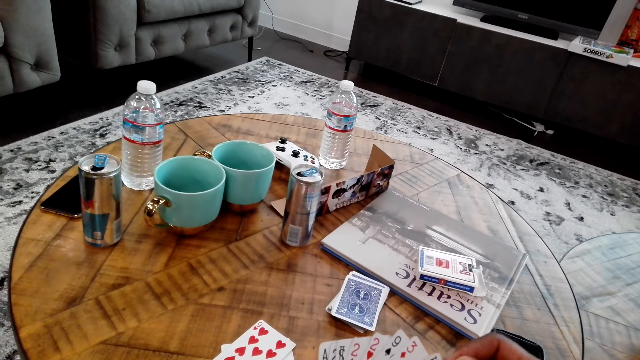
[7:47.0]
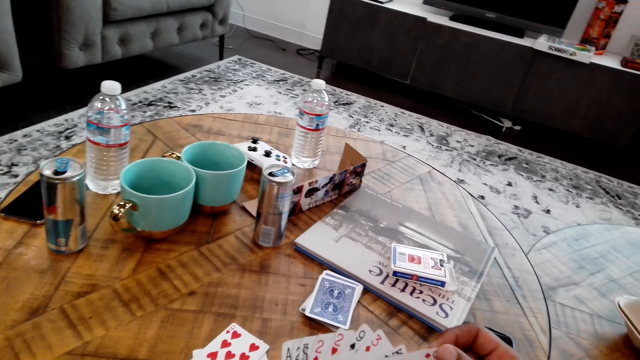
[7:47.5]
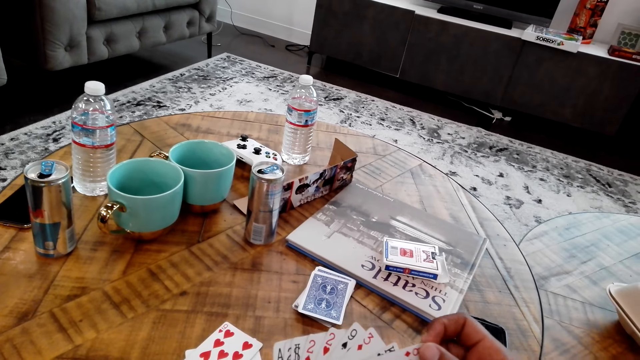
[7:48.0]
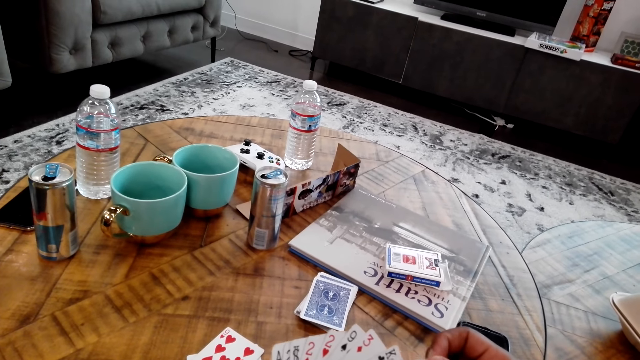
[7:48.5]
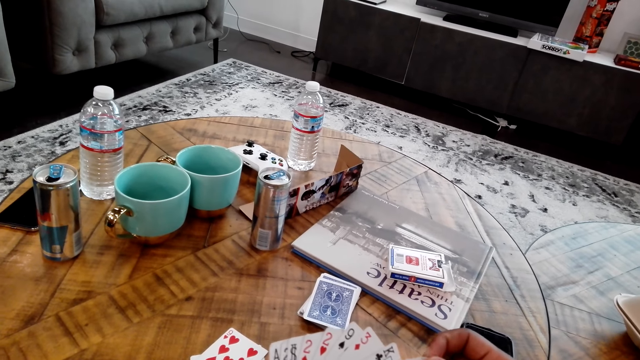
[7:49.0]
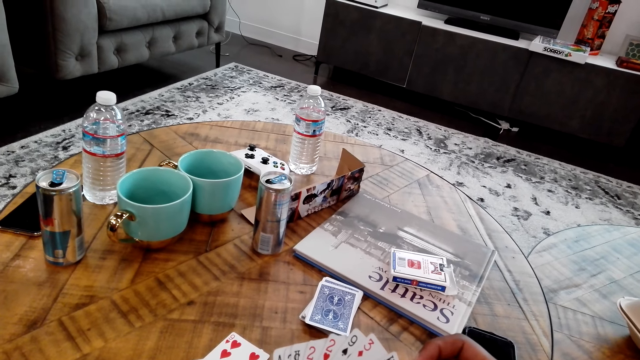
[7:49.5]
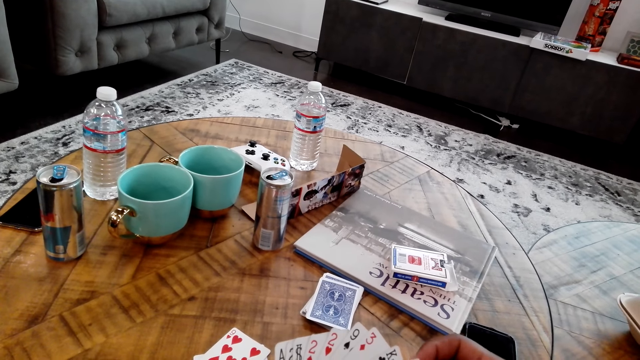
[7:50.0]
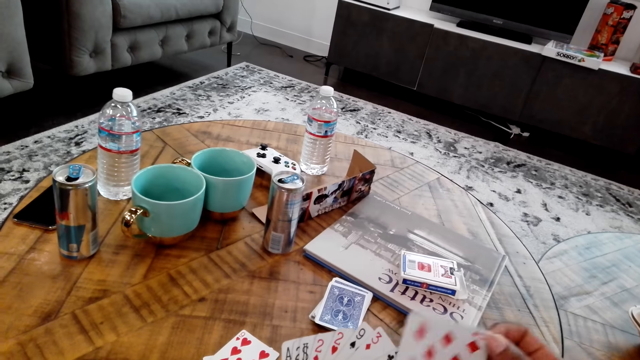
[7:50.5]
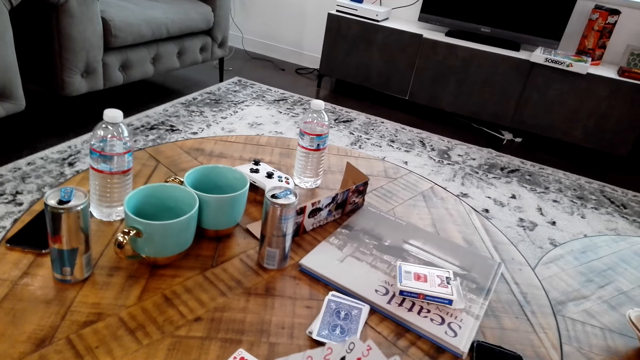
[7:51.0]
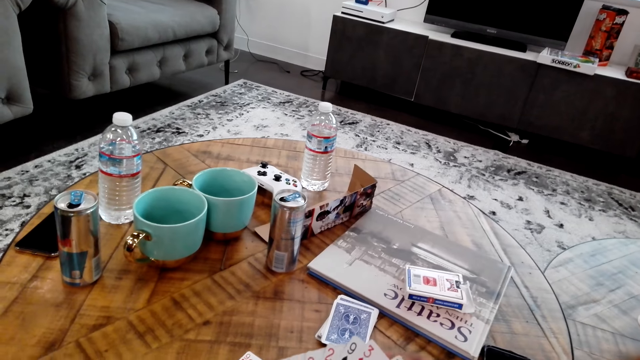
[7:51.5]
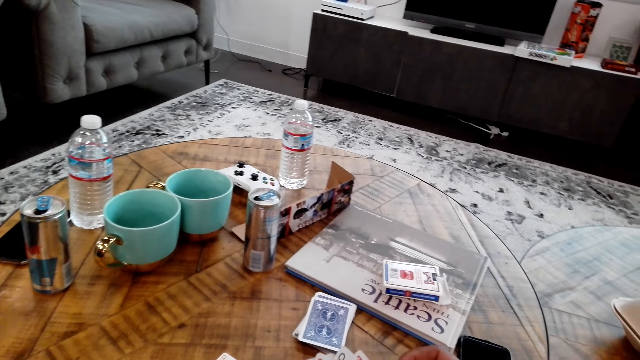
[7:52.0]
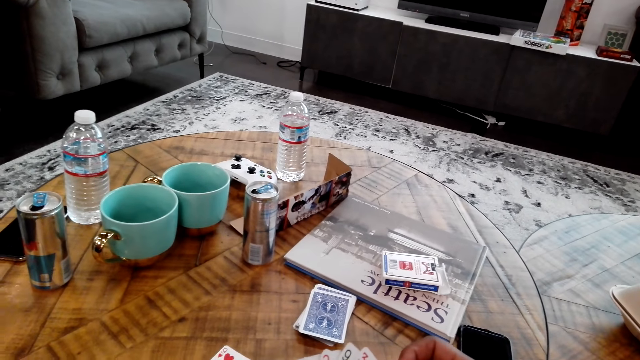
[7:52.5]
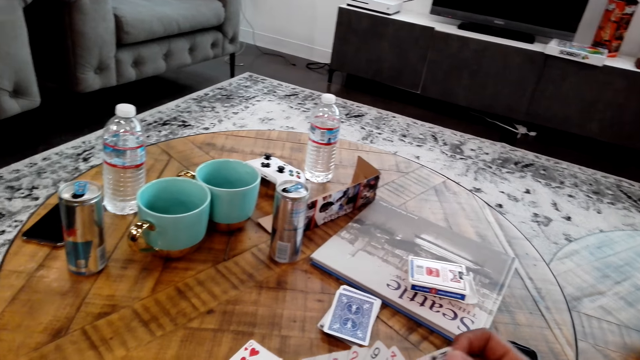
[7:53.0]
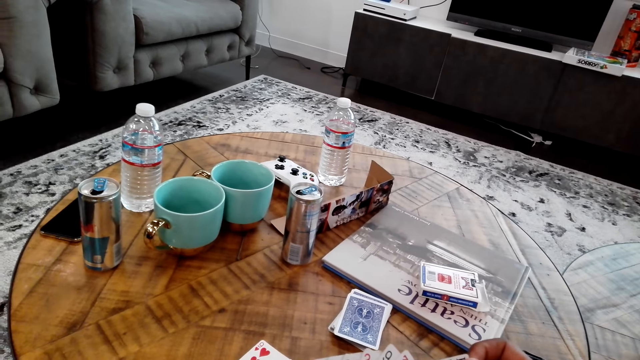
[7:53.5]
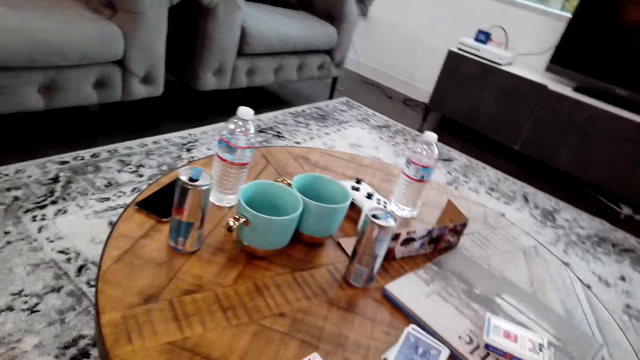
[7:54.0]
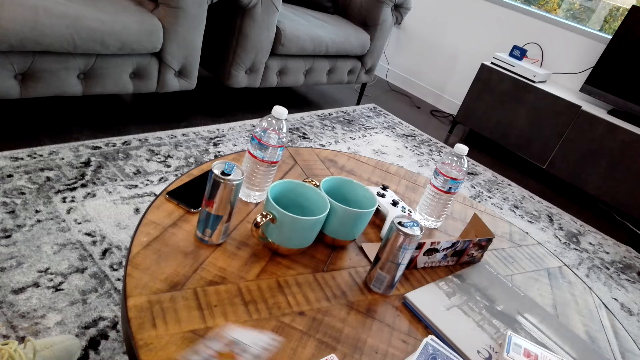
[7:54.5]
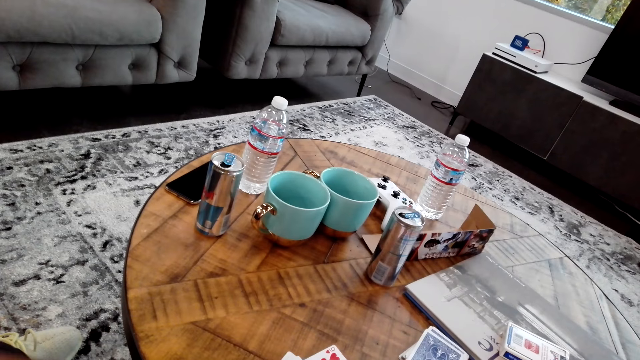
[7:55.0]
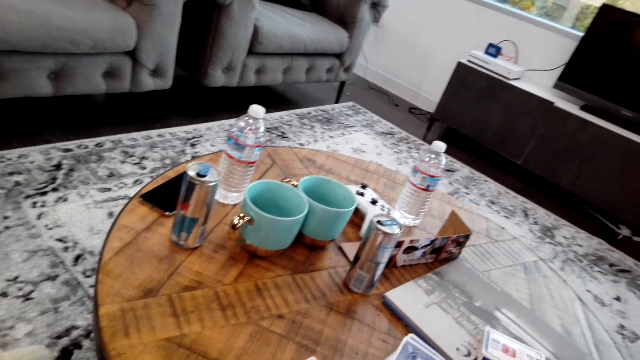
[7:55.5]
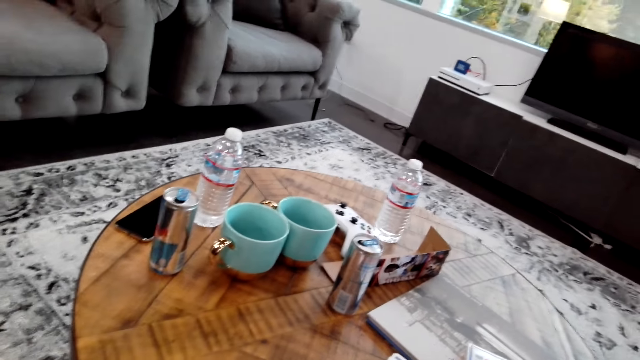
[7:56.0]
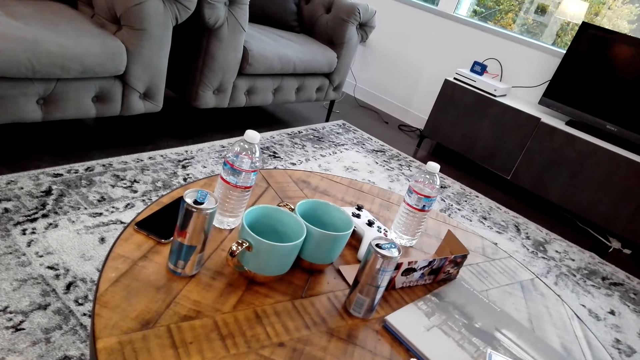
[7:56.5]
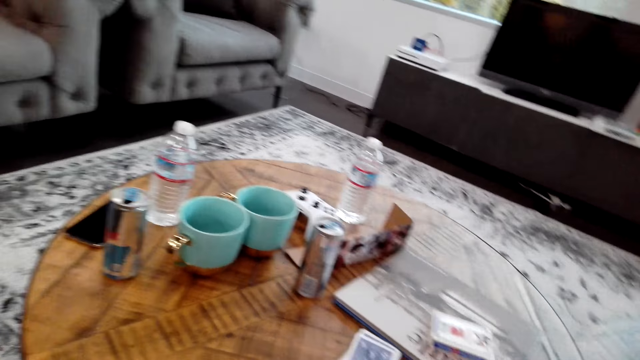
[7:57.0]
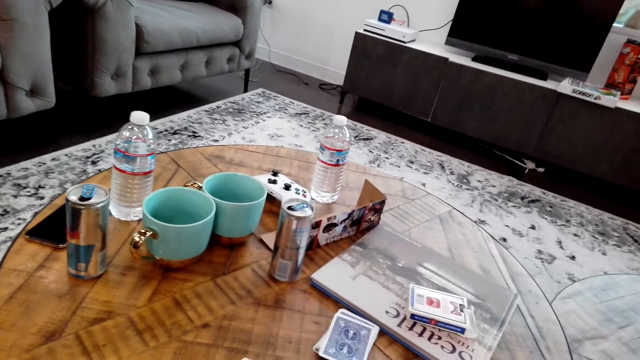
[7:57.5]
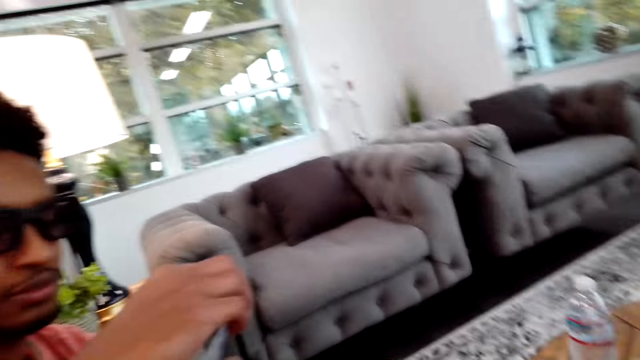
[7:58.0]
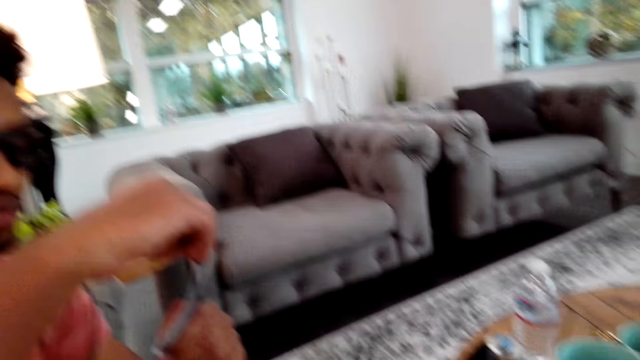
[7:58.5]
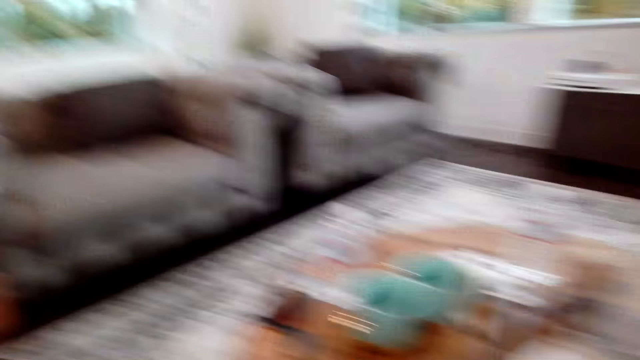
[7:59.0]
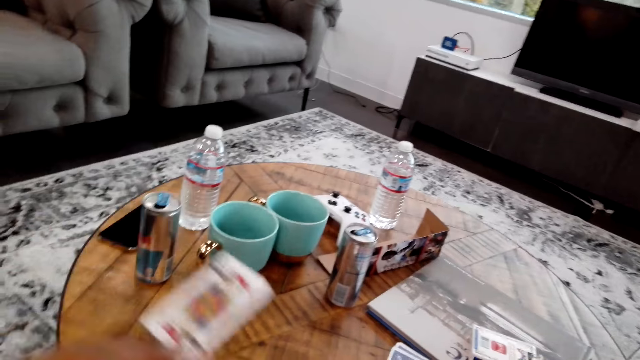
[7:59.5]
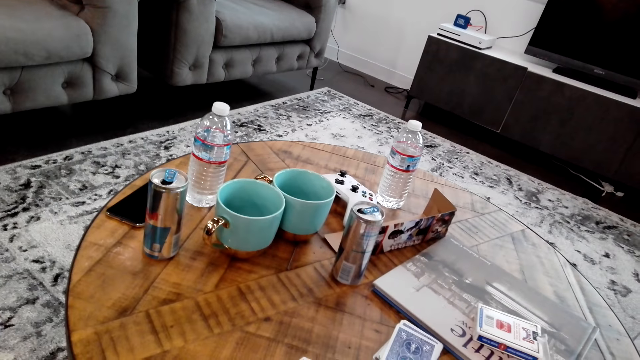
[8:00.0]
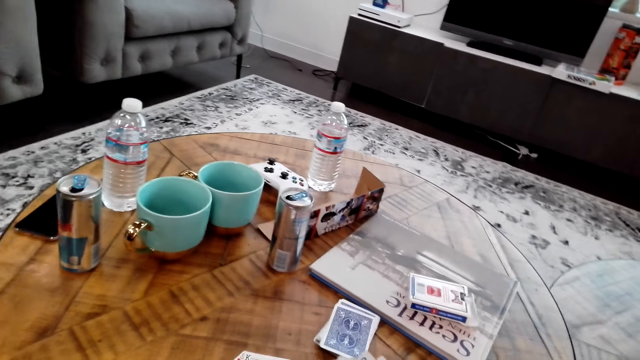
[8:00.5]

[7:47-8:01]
The camera wearer moves cards in the hand. A man moves a card. The camera wearer looks around the room. The man moves the card.

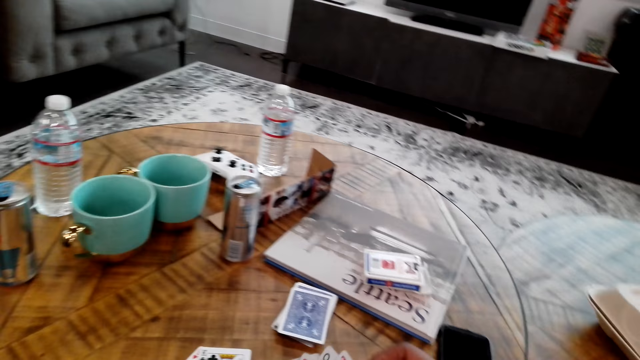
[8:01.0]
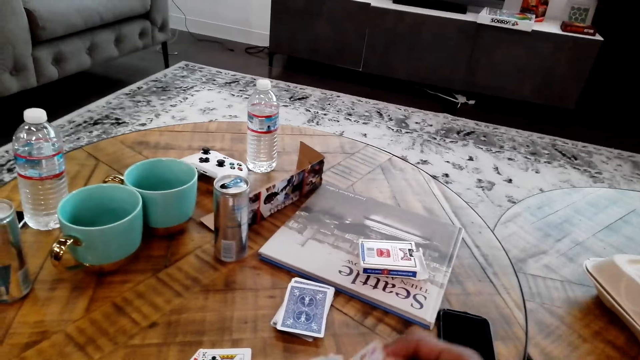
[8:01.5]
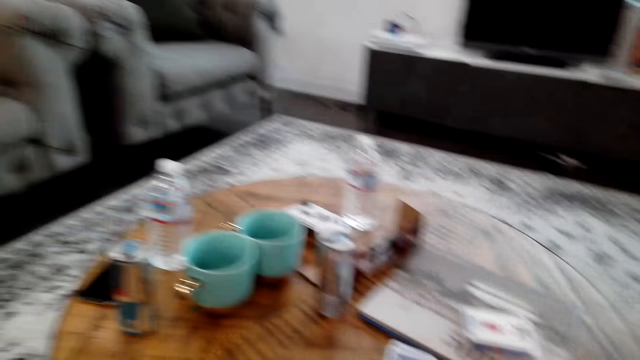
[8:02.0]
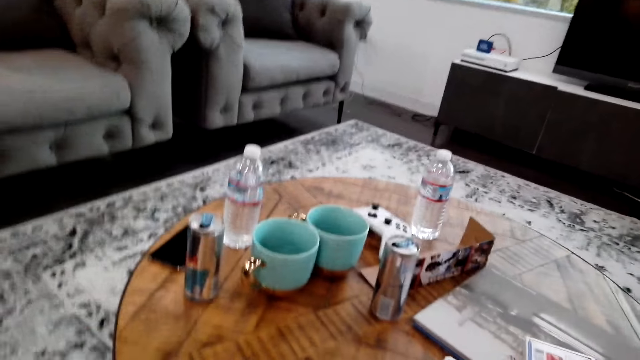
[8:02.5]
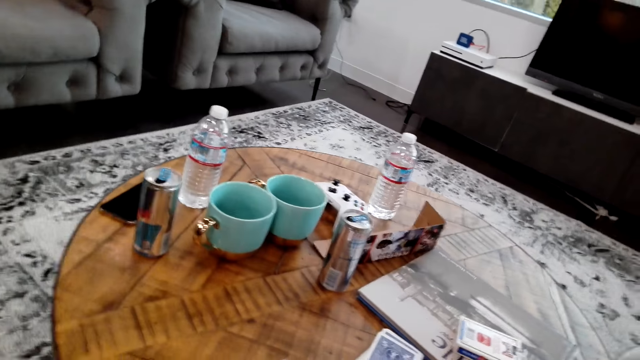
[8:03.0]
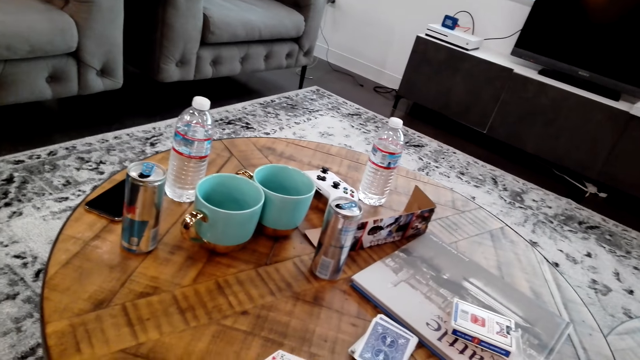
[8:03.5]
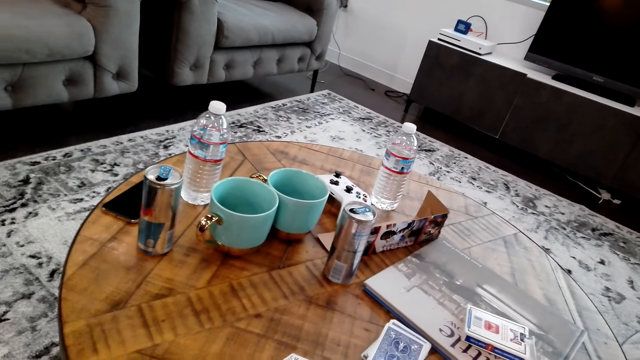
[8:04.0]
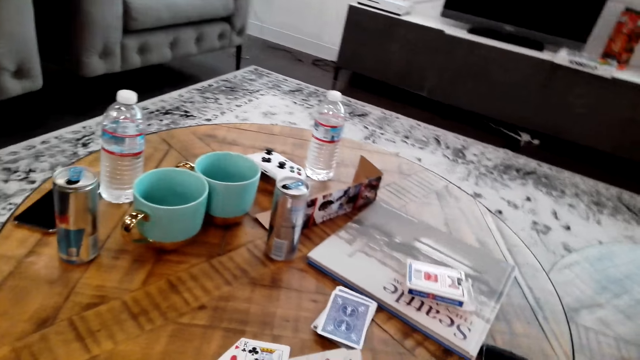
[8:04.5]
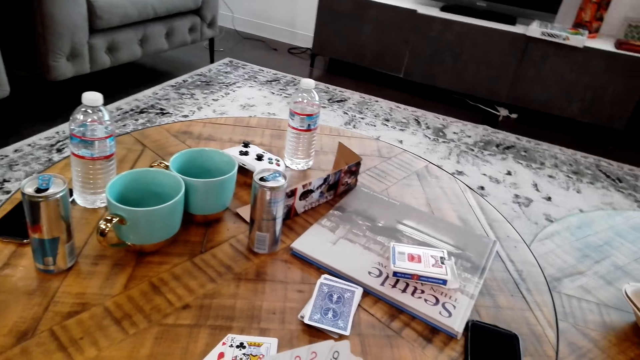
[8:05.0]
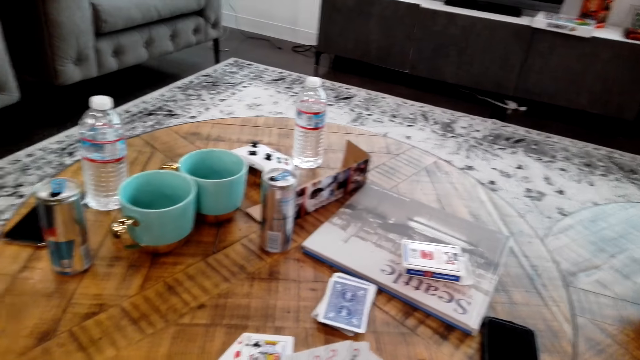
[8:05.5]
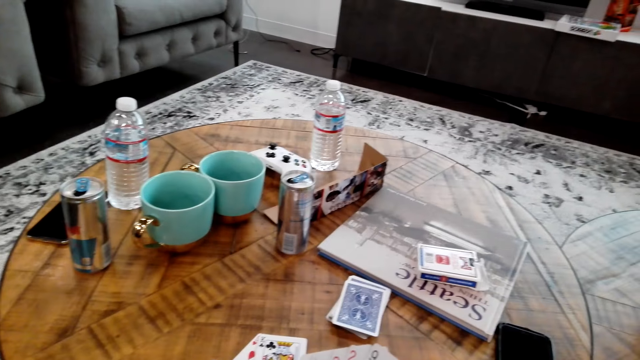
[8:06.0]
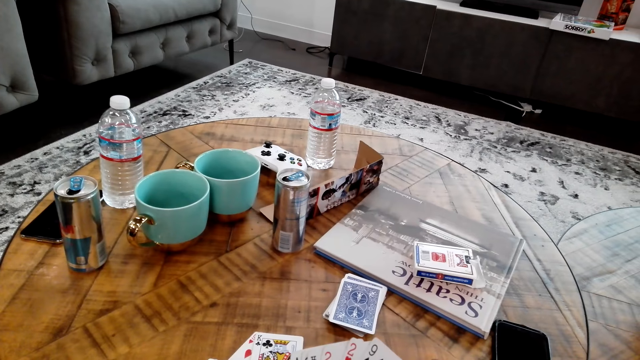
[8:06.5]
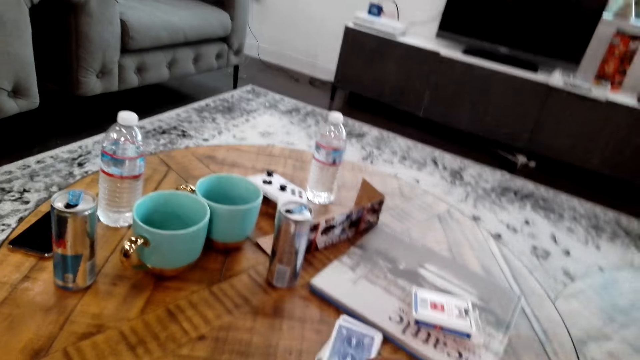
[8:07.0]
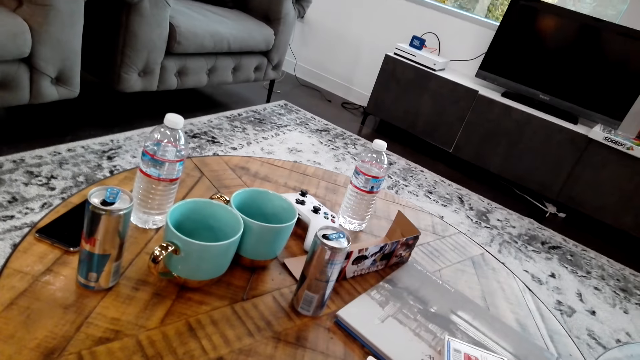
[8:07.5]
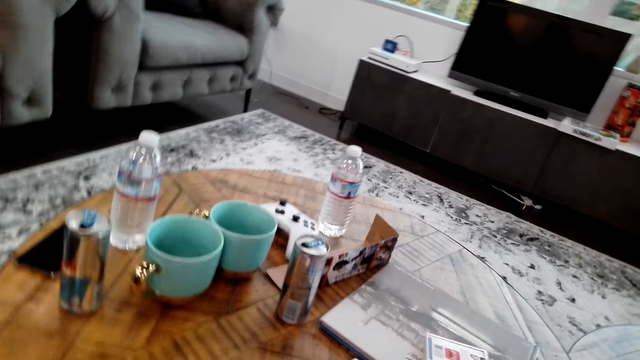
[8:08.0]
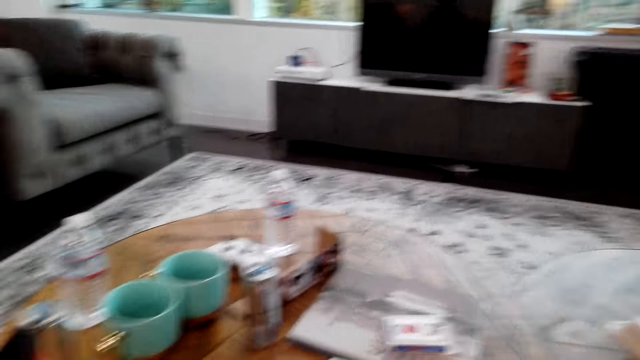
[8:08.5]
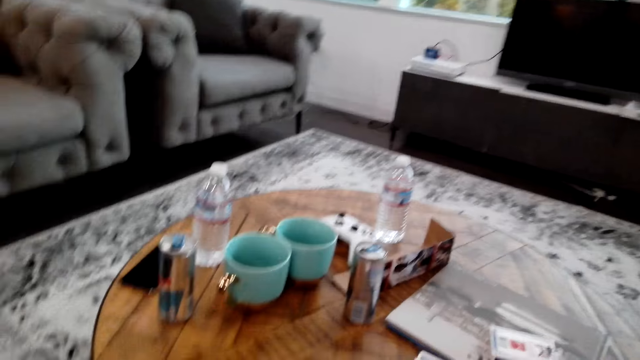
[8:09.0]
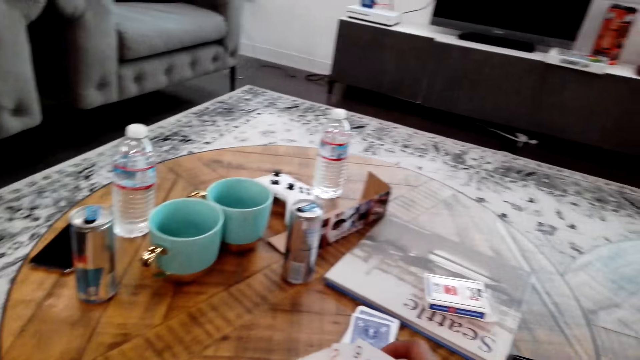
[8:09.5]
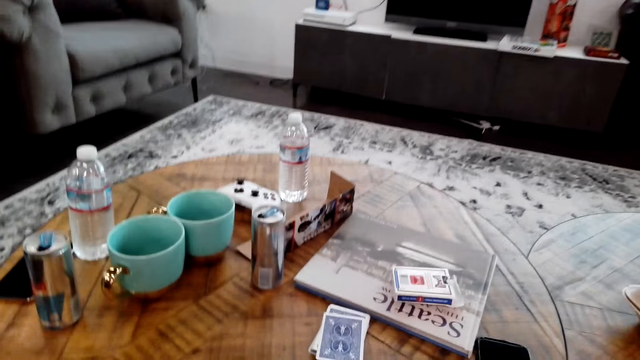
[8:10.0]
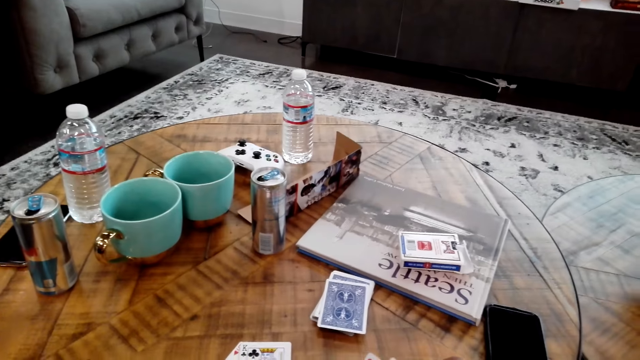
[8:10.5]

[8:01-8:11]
The camera wearer moves a card. They look around the room.
